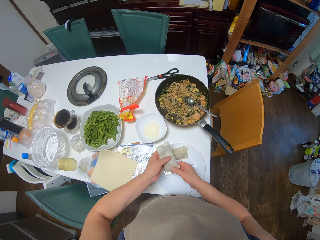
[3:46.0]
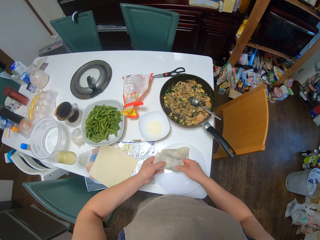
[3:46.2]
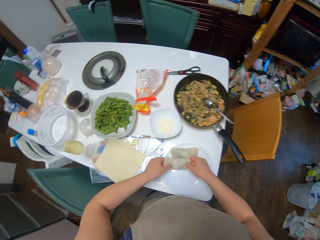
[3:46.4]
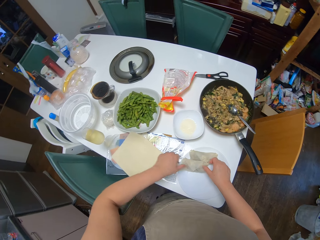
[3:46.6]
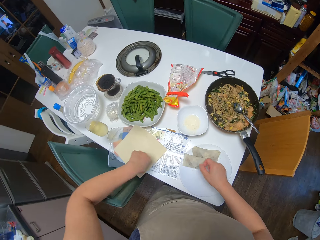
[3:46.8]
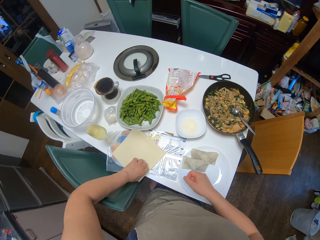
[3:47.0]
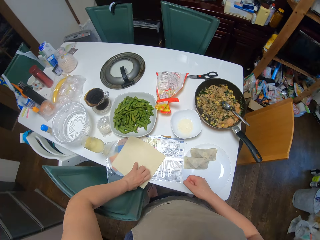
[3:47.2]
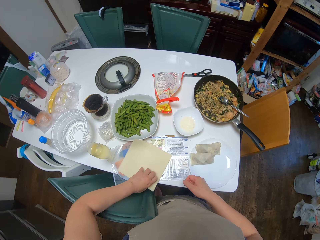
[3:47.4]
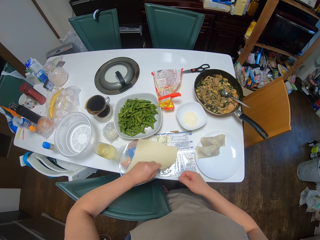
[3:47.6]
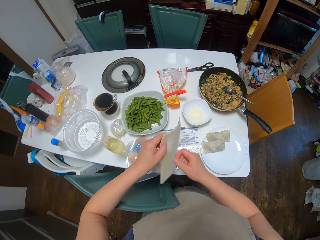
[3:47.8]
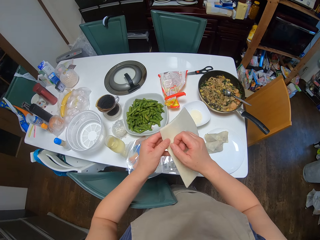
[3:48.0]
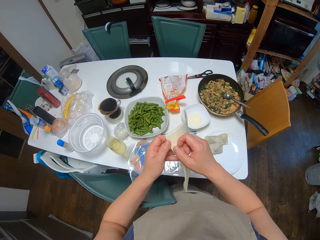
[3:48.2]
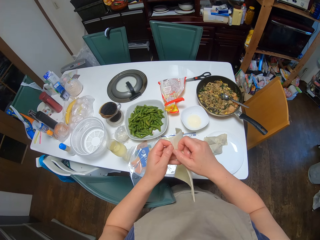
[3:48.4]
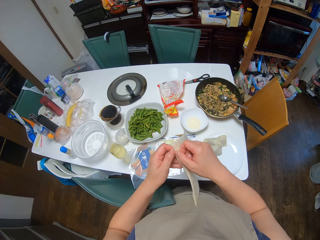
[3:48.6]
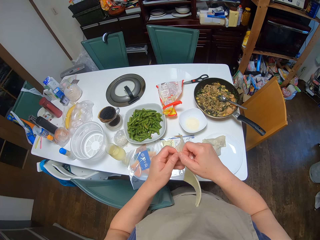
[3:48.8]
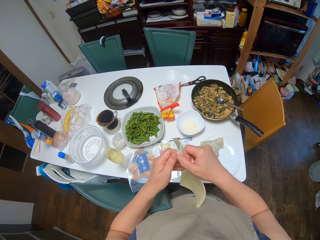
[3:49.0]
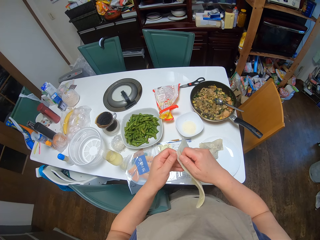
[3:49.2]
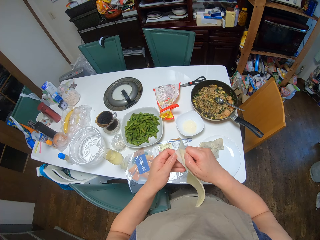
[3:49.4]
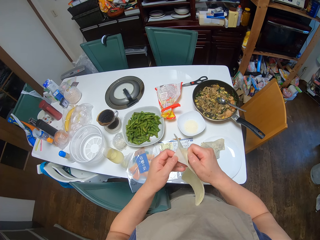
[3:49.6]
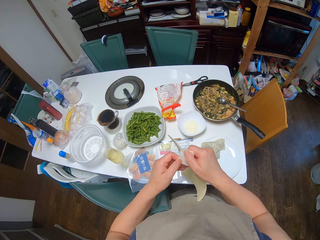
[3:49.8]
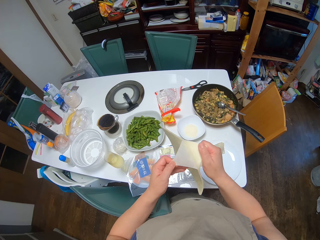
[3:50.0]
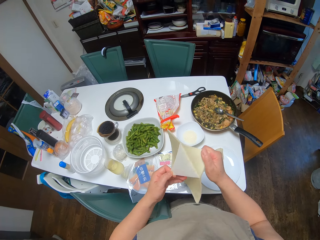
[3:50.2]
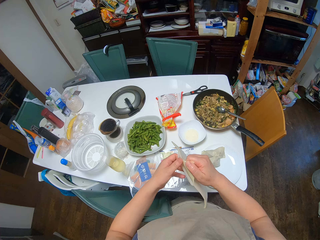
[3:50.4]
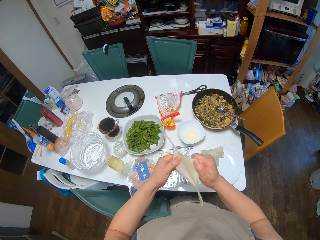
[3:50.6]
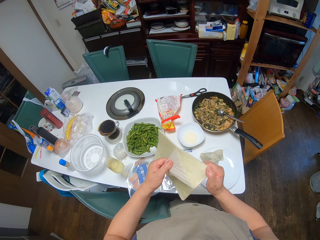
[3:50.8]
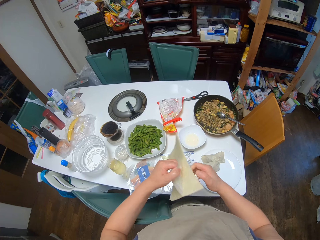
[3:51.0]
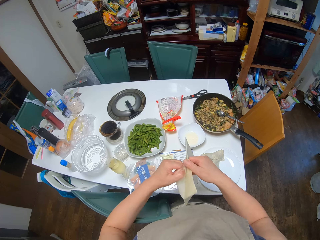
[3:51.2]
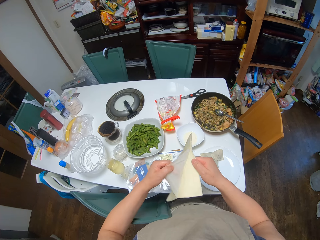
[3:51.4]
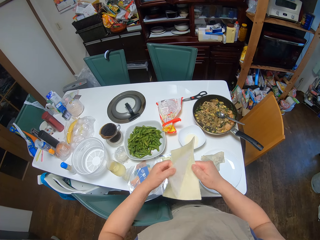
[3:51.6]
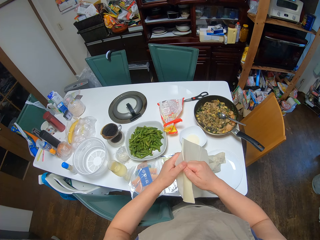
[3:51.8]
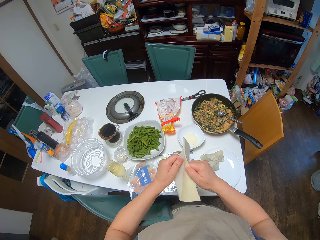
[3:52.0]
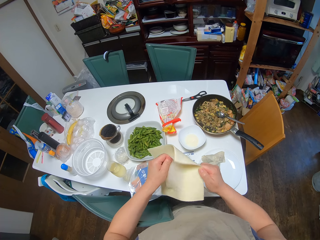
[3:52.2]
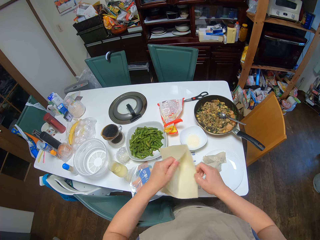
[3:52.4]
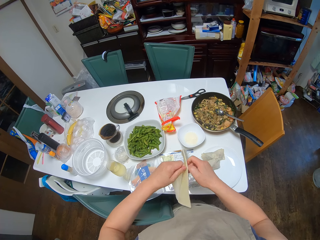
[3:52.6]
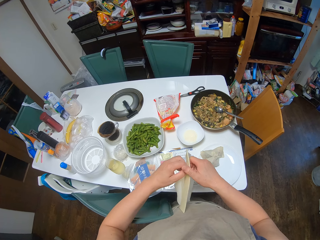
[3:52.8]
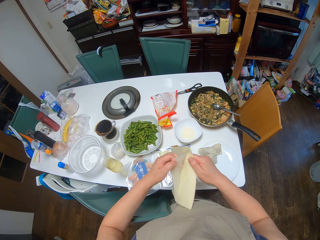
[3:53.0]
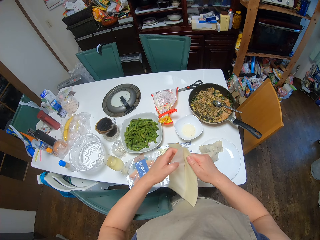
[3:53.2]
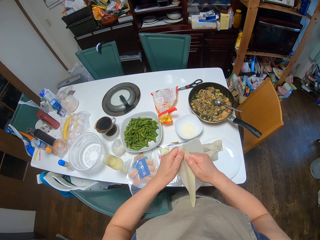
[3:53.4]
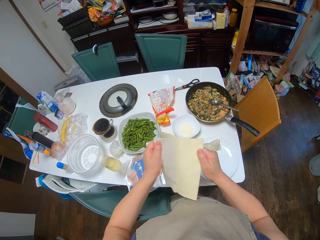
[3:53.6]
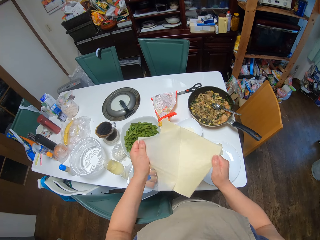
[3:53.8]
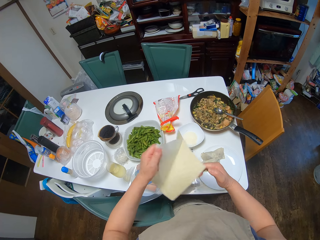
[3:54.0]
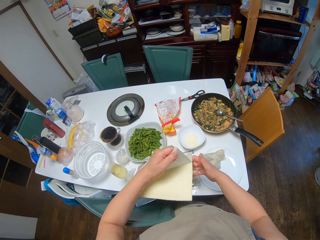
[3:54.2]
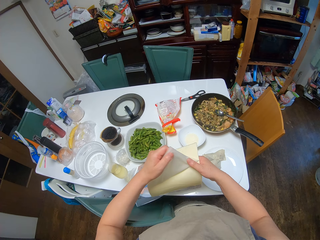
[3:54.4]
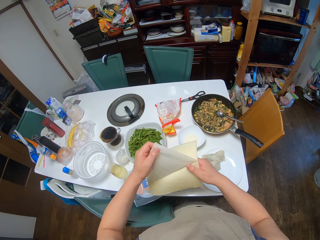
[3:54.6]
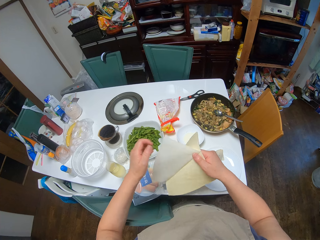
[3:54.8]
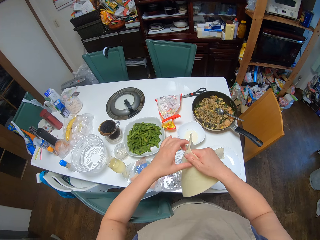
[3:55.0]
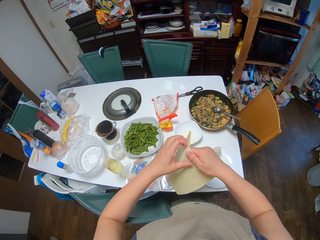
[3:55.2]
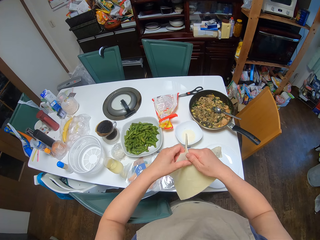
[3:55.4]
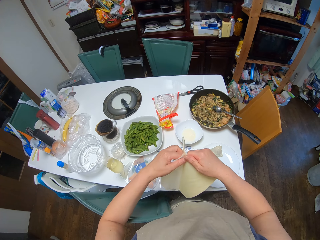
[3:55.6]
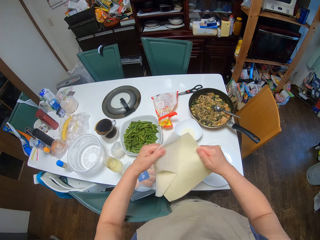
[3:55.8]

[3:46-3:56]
The camera wearer drops the spring roll on the other plate. She picks up the spring roll sheets from the table with her left hand. She pulls out one of the sheets.

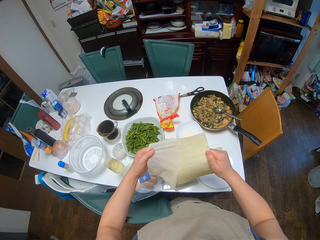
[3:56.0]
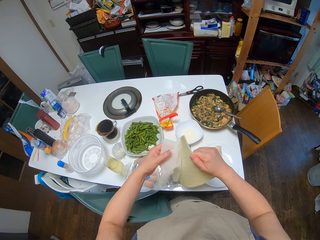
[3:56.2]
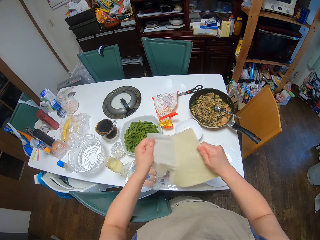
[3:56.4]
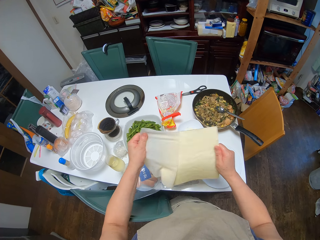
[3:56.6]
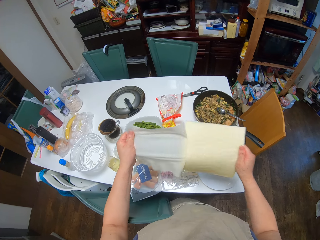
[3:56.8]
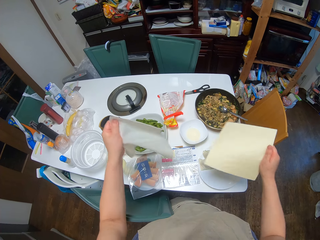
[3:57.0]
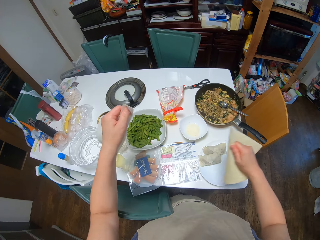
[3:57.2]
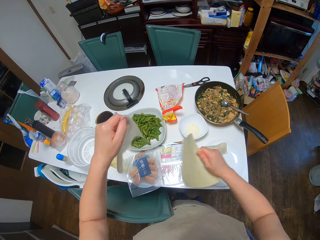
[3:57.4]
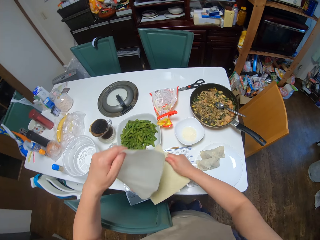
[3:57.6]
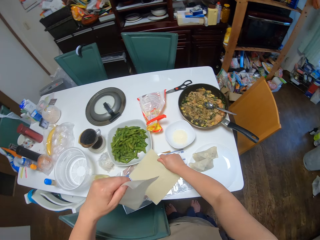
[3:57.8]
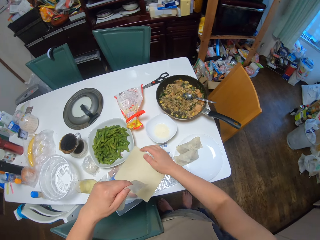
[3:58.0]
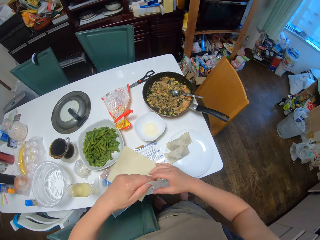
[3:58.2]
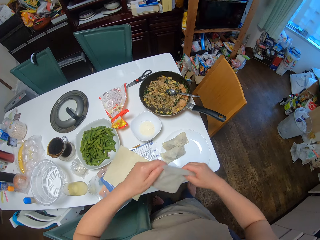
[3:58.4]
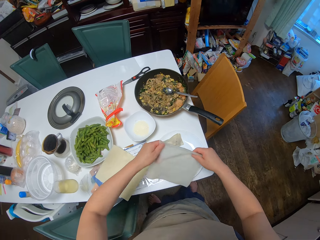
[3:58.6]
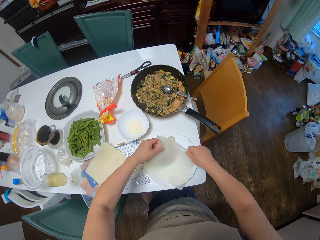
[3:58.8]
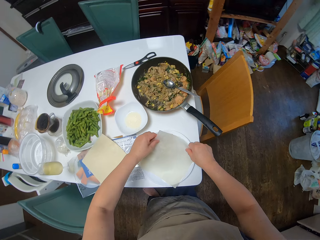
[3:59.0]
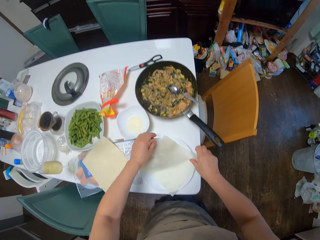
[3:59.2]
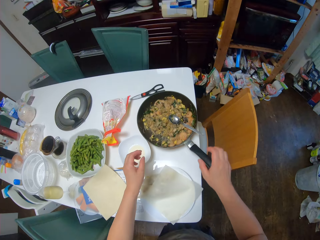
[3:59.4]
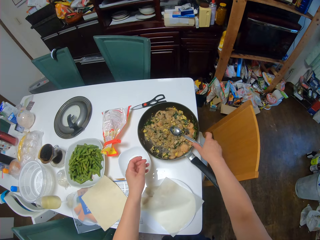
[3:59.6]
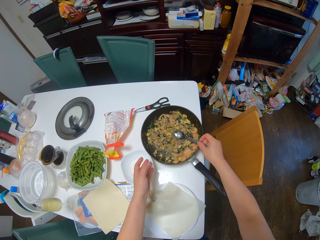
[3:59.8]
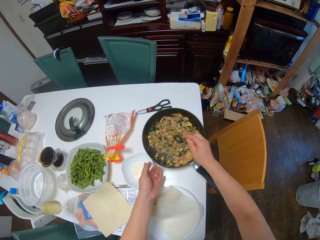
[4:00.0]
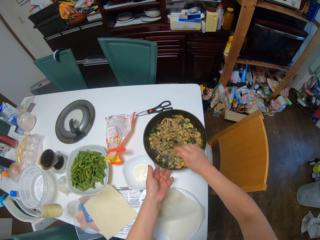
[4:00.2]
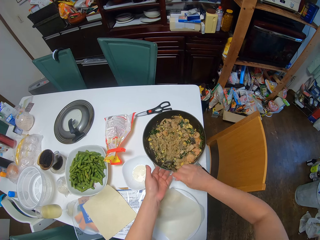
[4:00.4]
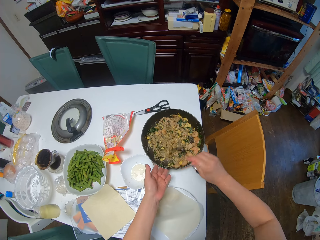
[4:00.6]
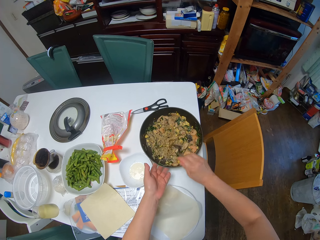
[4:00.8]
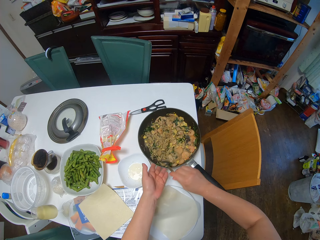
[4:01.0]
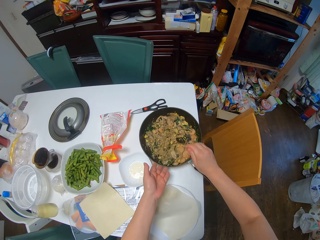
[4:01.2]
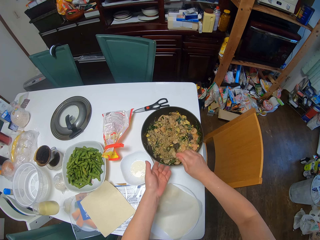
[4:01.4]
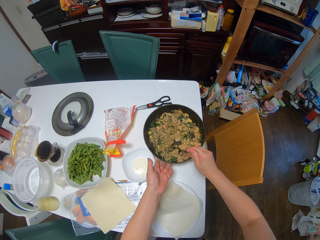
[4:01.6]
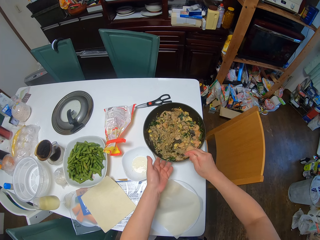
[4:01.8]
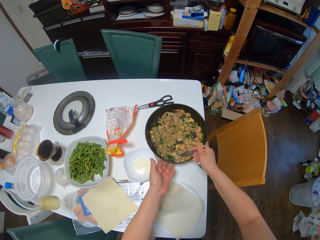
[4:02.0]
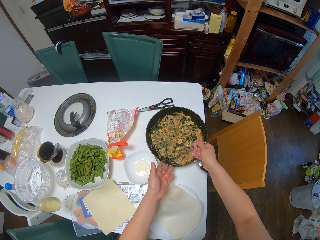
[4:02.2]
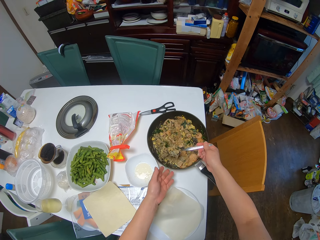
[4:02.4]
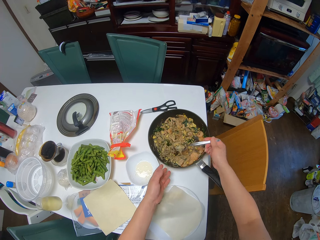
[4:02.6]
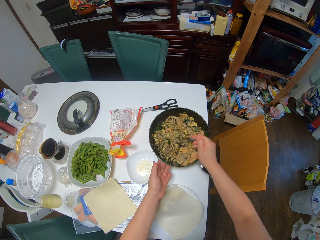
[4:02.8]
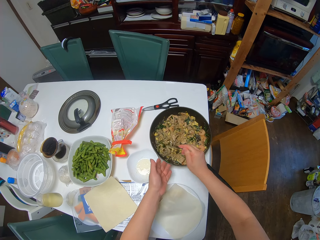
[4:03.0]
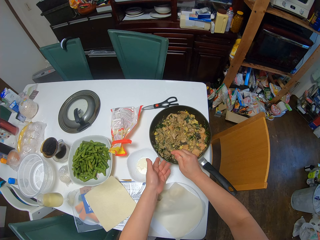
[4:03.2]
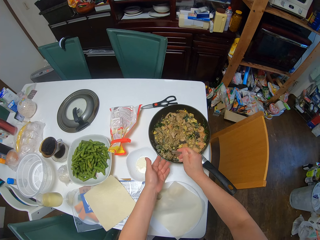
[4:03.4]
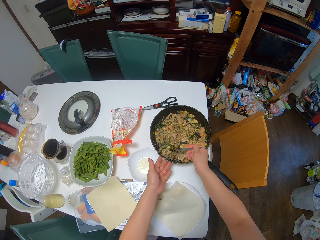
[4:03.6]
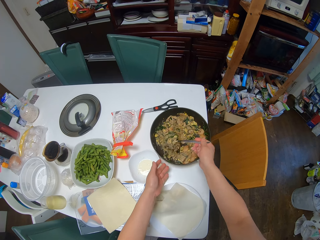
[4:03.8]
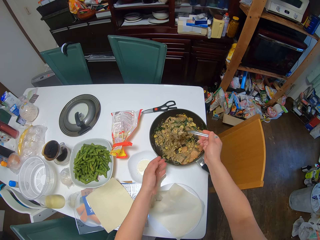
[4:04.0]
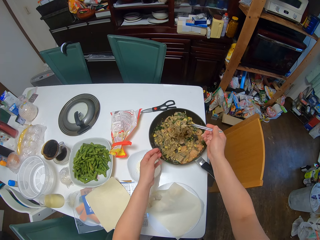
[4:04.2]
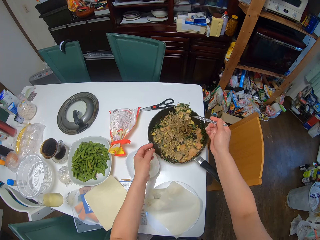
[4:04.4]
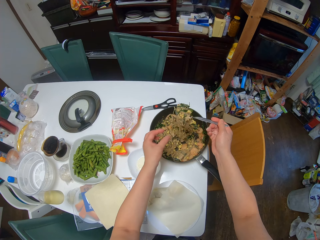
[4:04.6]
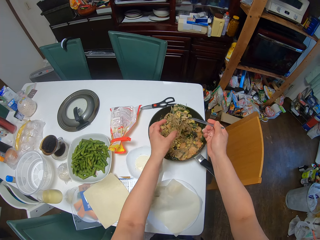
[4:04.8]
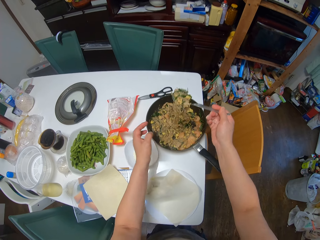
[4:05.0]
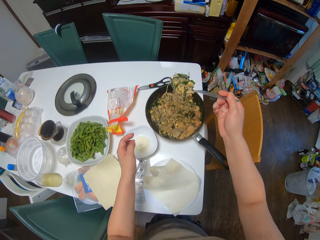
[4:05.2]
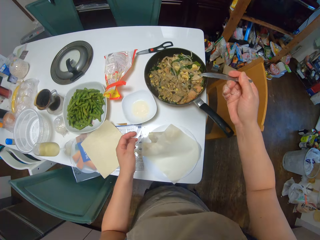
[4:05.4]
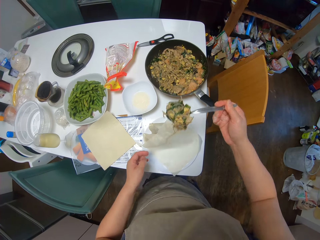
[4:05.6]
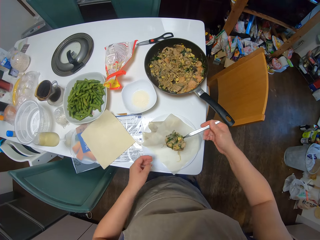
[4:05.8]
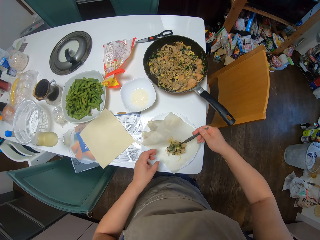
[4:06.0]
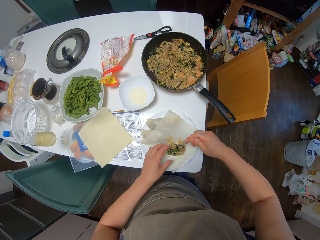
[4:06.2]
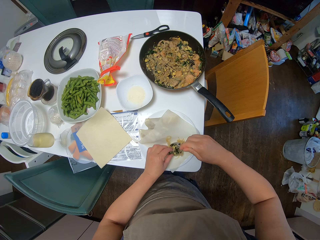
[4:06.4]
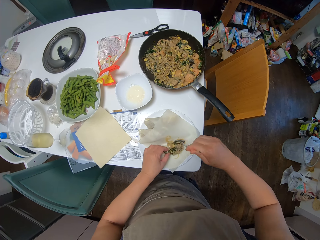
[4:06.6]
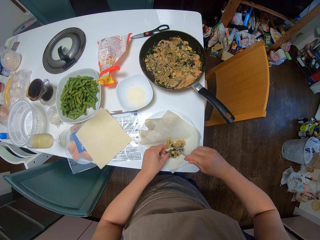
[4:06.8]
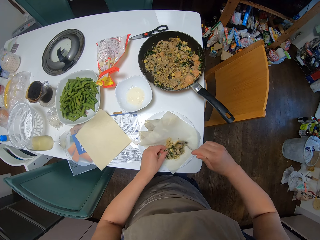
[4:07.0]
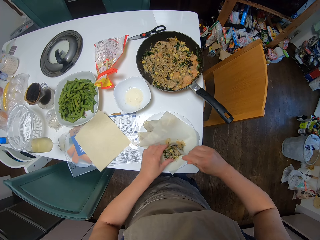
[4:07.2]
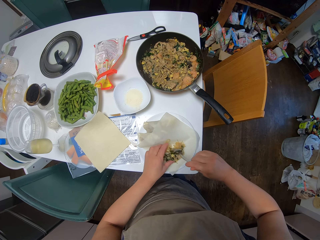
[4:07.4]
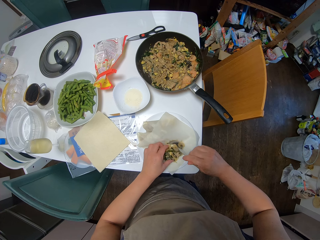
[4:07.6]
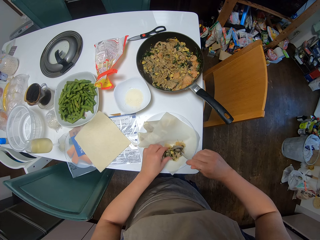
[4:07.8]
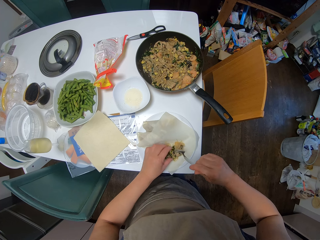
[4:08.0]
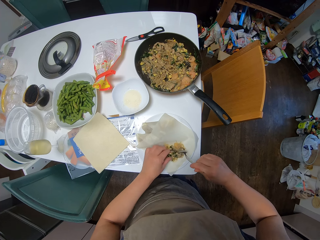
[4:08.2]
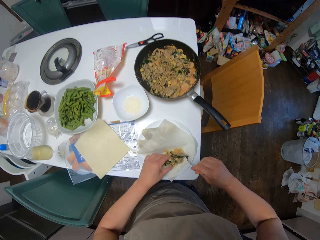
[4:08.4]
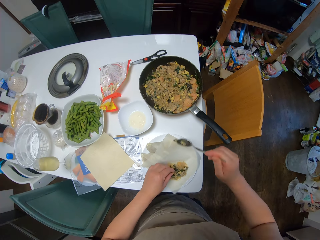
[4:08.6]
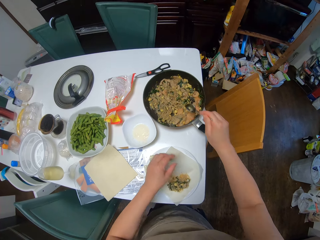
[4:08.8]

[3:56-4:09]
The camera wearer drops the spring roll sheets on the table. She places the sheet on the other plate. She picks up the spoon from the frying pan with her right hand and scoops out the filling from the frying pan with the spoon. She drops the filling on the sheet.
